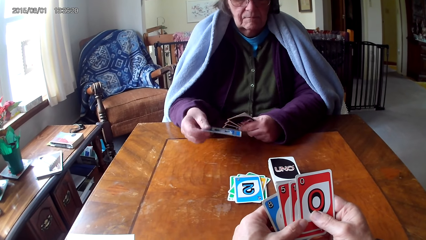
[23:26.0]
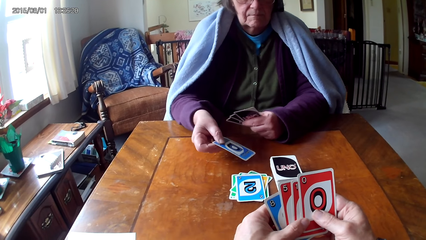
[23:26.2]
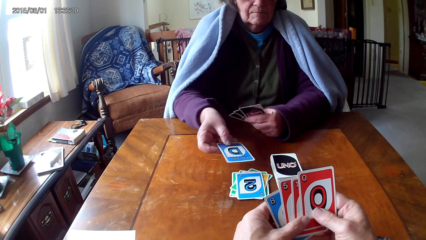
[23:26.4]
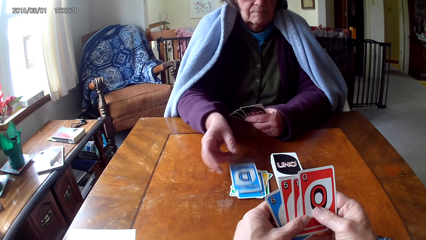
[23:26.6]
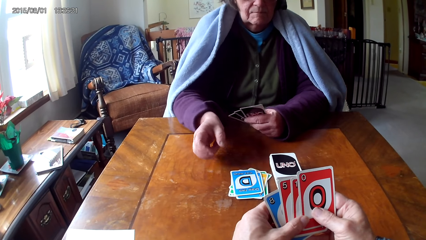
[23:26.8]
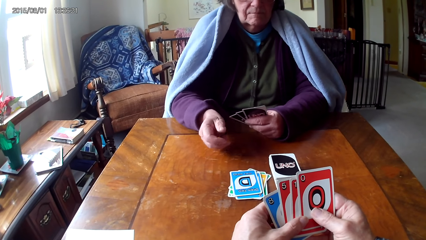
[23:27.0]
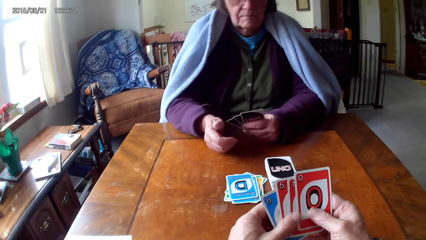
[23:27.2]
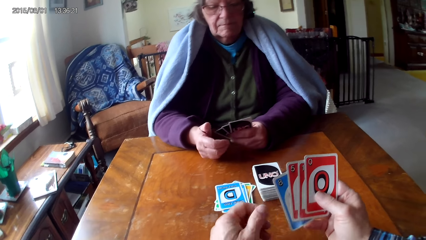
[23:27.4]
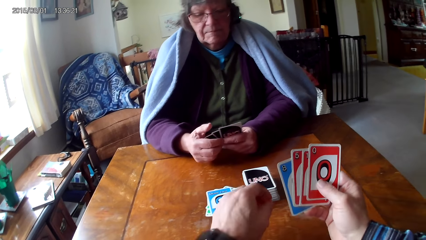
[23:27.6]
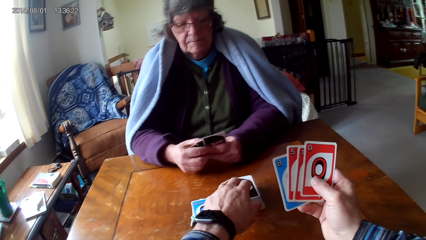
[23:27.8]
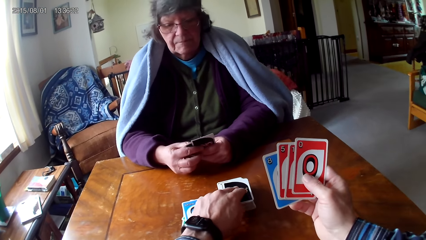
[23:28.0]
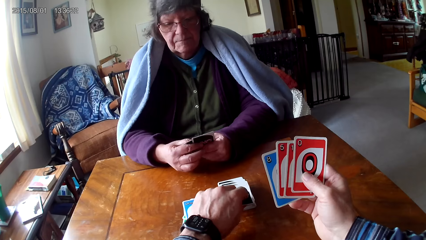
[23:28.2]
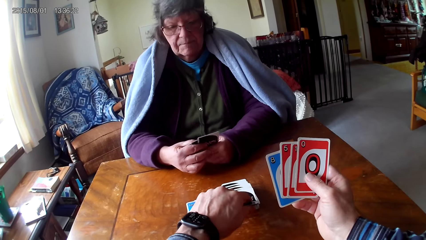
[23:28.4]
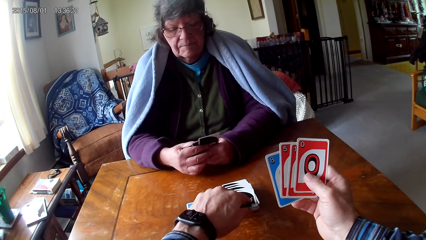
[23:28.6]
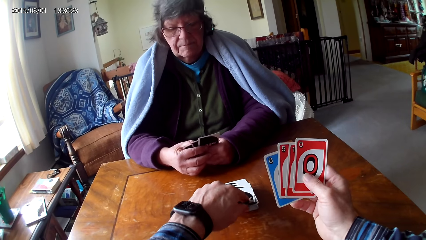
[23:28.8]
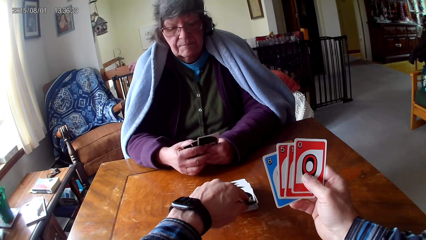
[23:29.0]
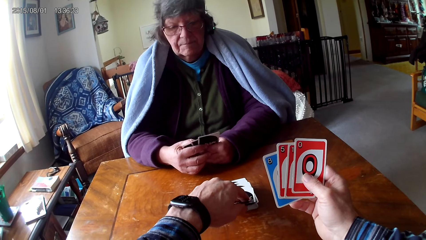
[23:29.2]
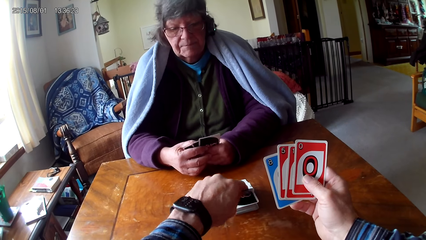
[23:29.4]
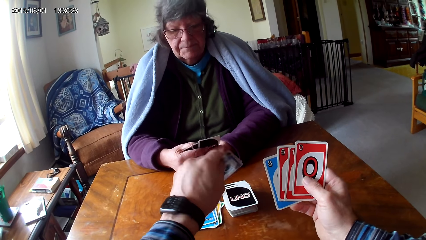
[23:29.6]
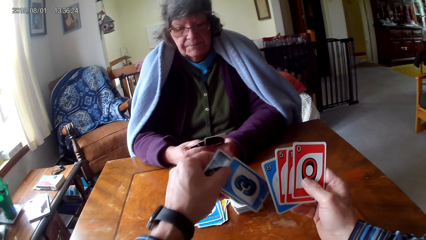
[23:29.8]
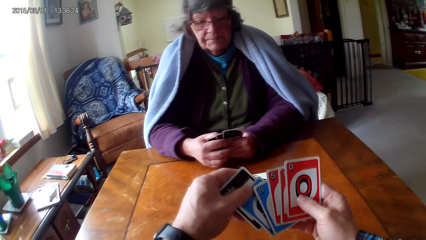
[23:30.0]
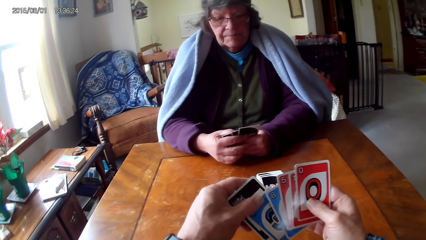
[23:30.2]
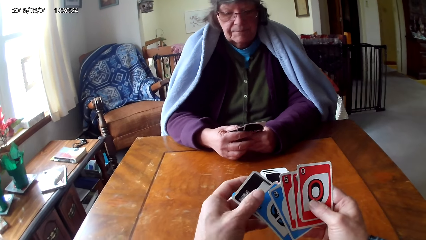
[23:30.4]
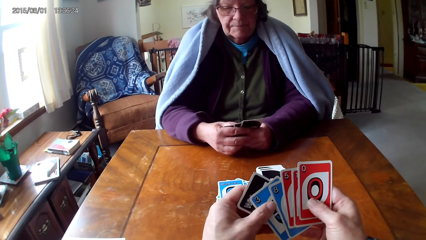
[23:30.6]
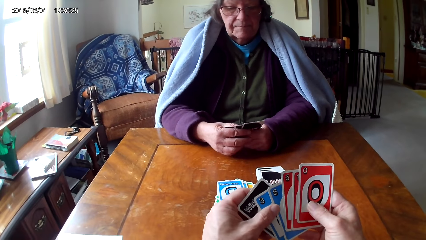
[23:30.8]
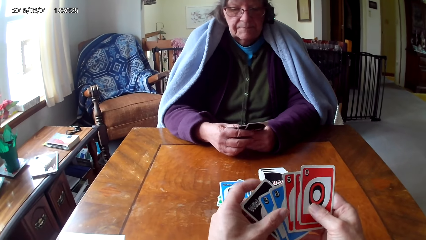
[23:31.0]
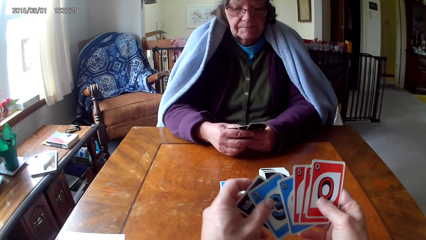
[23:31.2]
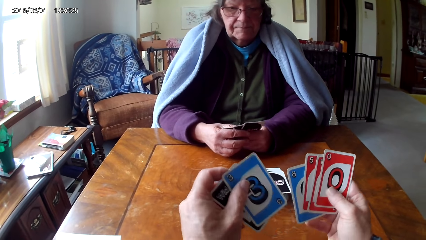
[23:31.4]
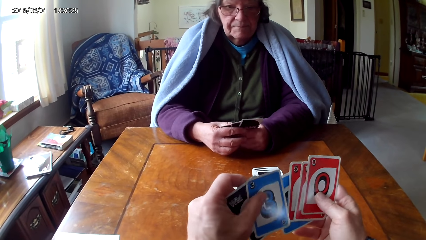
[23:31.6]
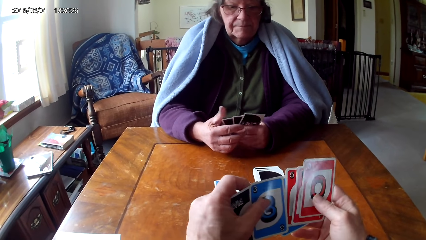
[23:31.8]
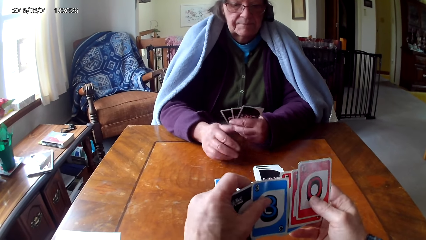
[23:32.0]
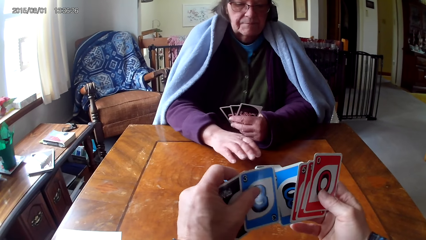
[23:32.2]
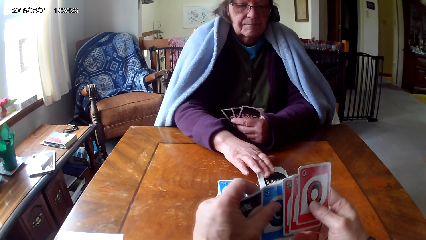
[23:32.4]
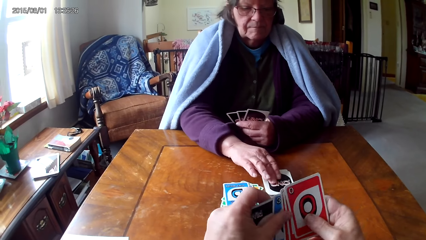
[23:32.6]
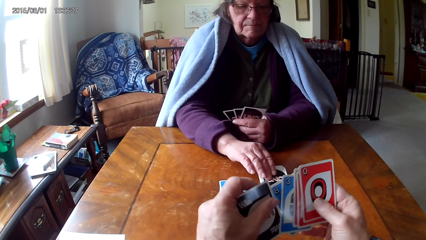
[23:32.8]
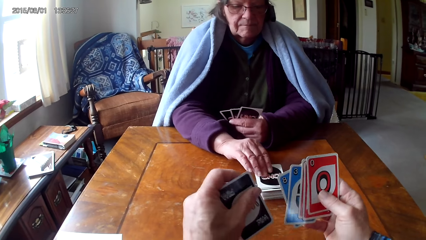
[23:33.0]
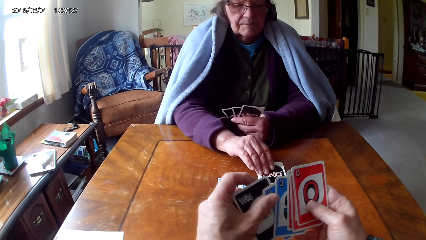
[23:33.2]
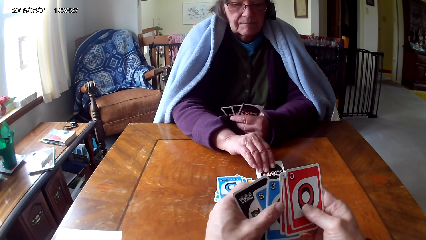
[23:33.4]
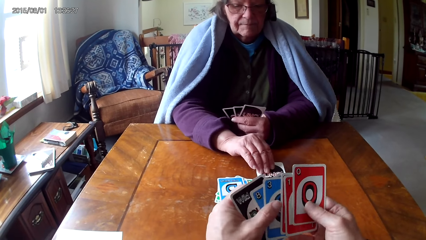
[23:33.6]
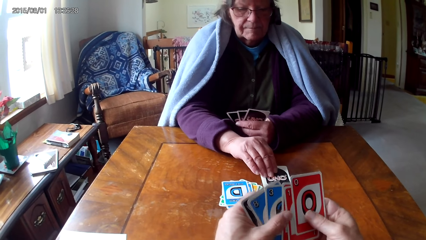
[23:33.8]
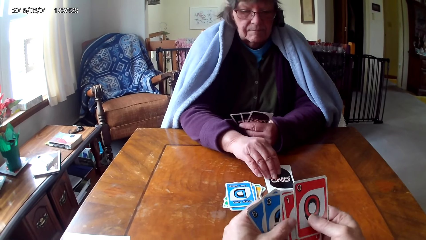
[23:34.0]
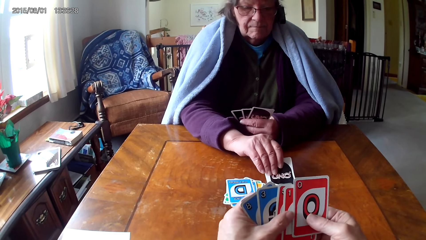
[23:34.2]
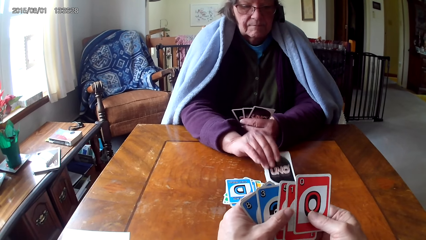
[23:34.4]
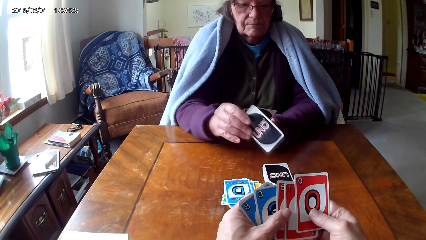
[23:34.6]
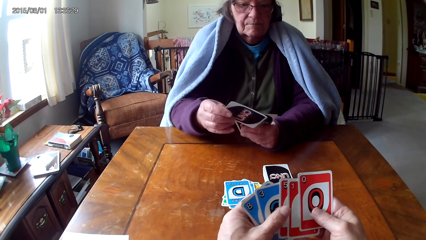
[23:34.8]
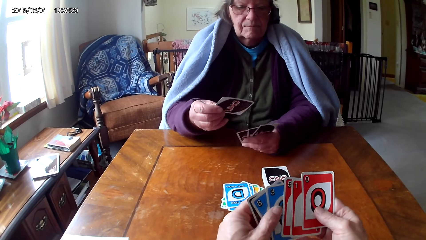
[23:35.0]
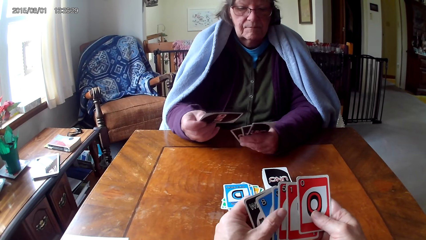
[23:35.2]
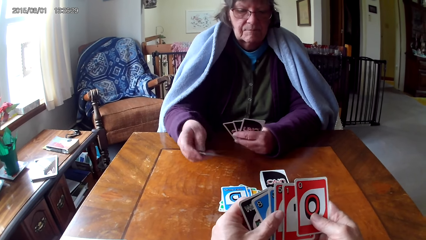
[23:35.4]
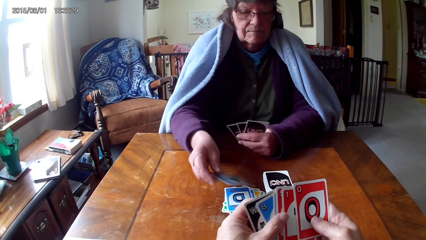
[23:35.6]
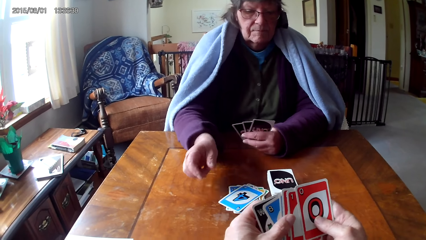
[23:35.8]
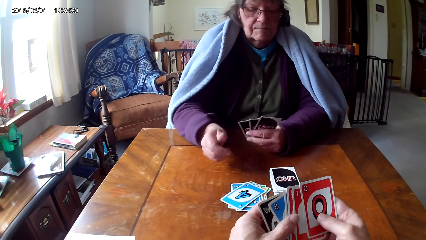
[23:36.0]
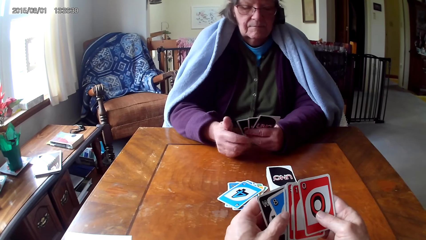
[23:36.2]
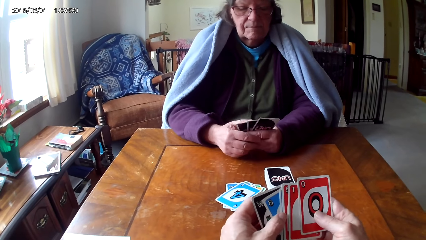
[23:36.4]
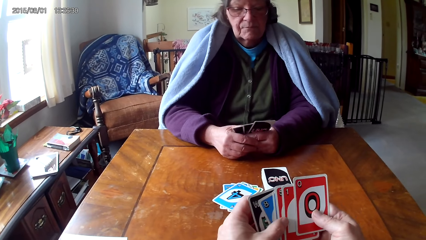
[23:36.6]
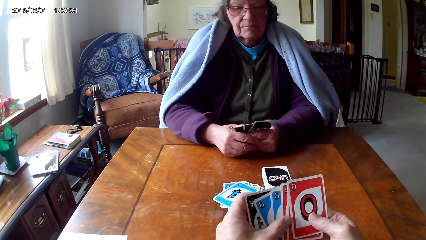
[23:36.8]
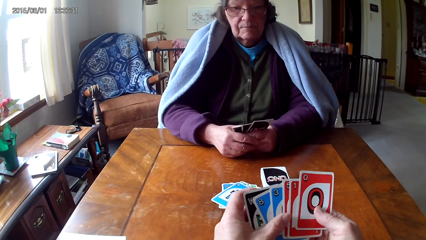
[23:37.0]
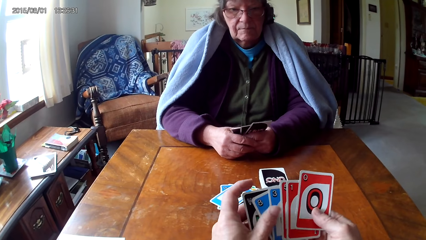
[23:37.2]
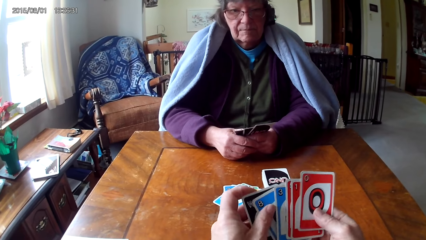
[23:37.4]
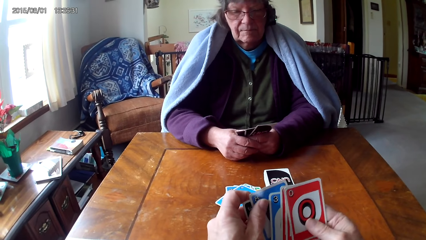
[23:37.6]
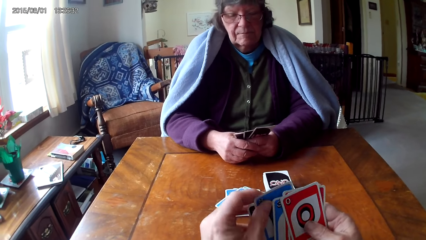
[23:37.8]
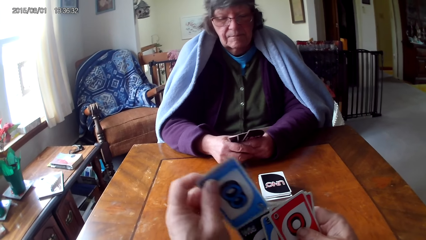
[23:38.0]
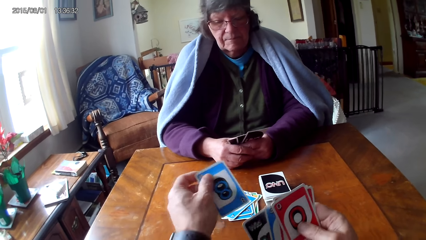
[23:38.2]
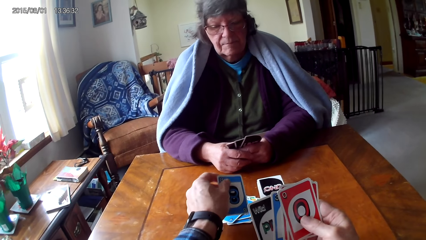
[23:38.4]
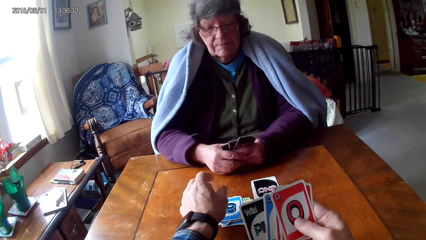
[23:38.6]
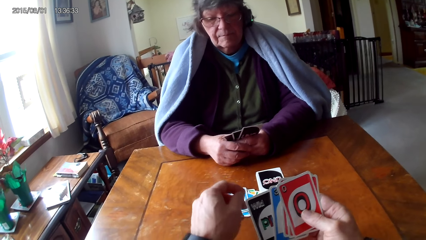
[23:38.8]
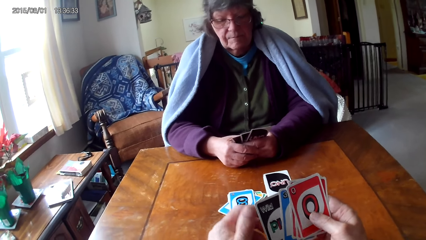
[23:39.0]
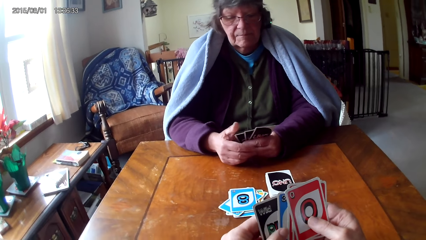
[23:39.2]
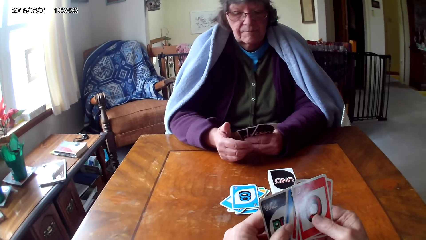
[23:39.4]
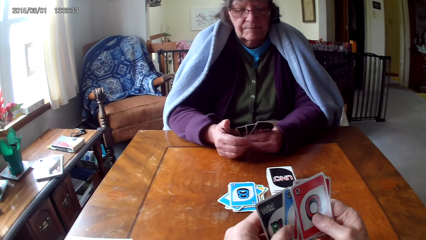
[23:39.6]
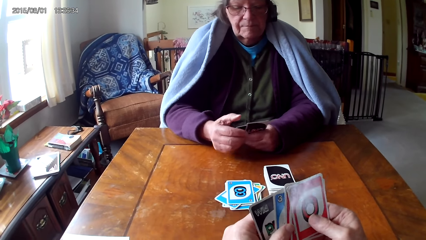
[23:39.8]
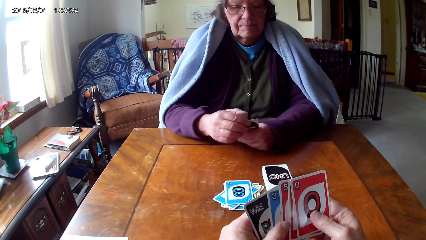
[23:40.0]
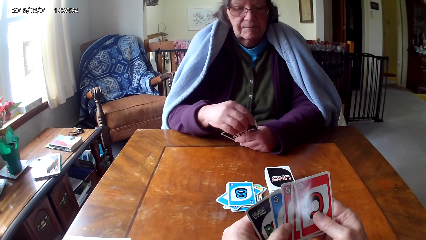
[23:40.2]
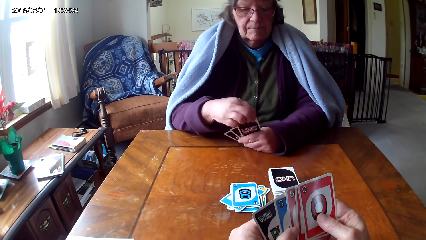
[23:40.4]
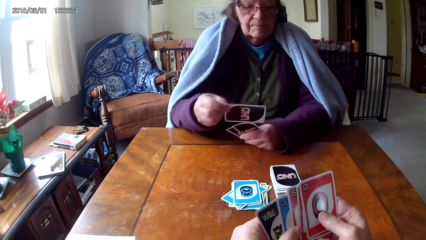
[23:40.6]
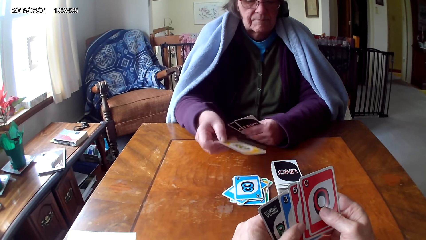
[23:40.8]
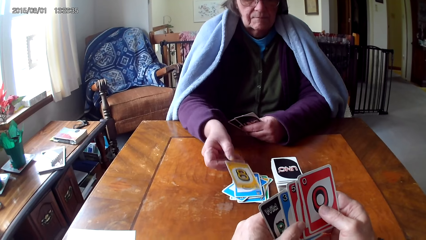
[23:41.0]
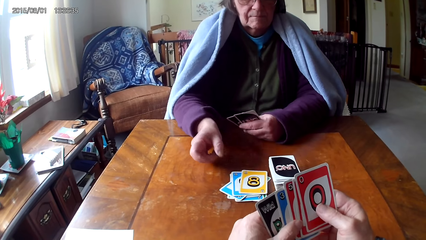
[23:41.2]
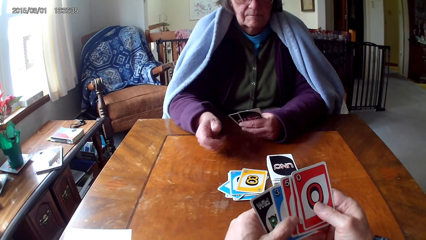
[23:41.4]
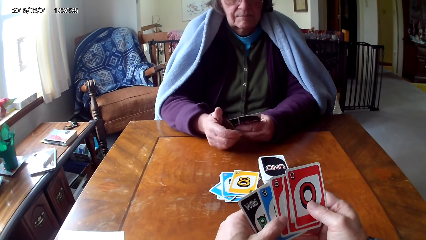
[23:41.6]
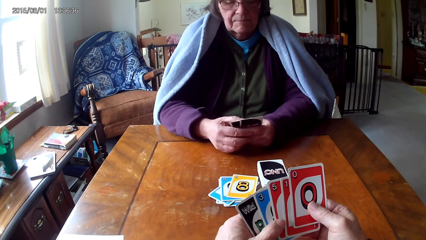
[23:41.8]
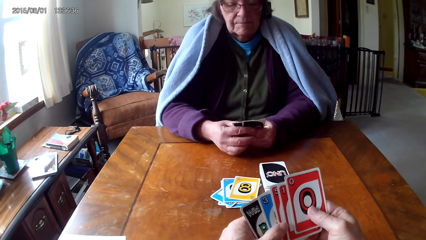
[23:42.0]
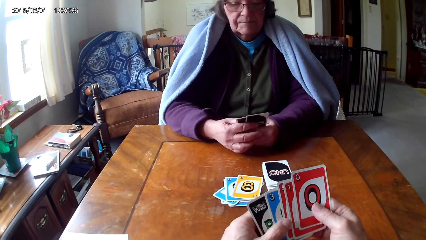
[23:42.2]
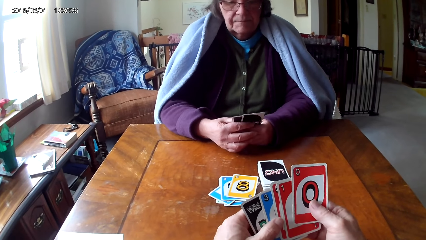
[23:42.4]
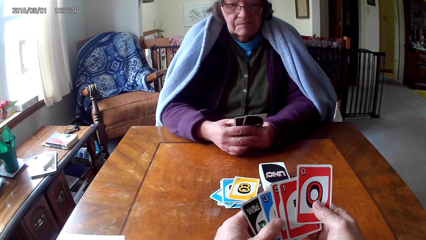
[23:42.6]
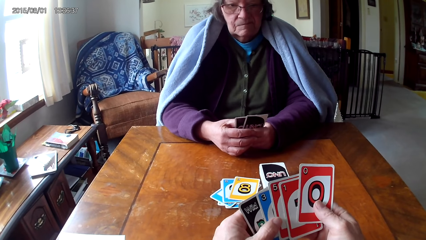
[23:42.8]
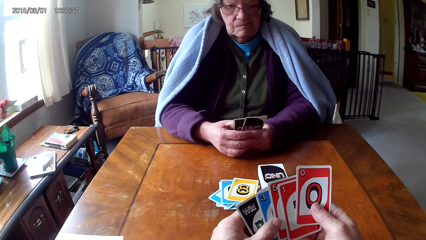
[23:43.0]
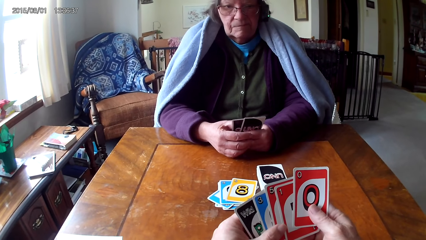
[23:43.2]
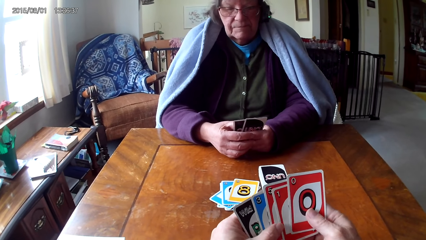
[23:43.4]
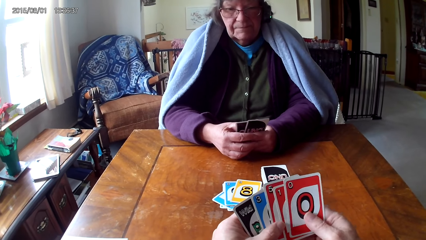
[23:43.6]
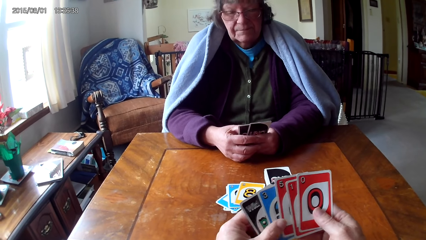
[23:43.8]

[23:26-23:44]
The camera wearer picks a card. A woman places a card on a table. The camera wearer puts down a card on the table, picks cards on the table, and holds cards with their hands. The woman picks cards on the table and puts down a card on the table. The camera wearer picks a card from the other hand, puts down a card on the table, and holds cards with their hands. The woman picks a card from the other hand, puts down a card on the table, and holds cards with her hands.
